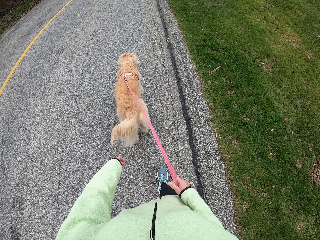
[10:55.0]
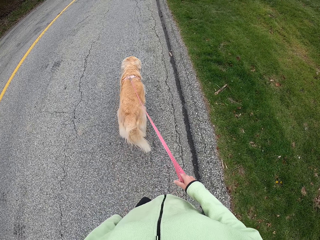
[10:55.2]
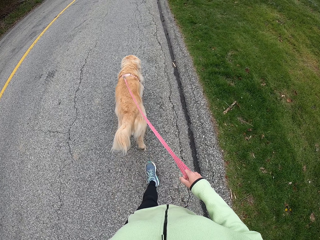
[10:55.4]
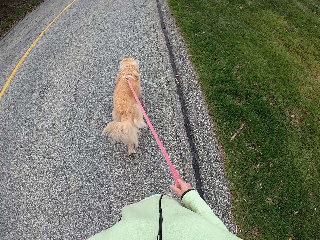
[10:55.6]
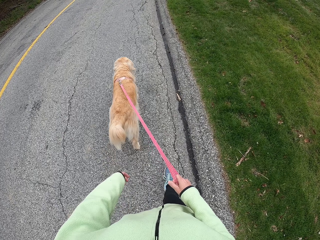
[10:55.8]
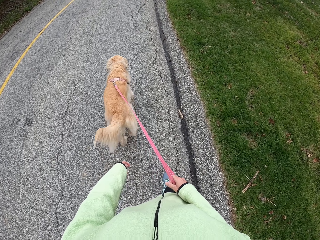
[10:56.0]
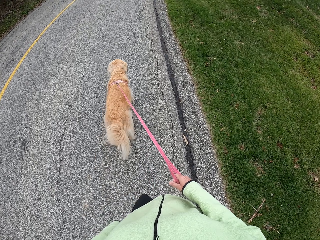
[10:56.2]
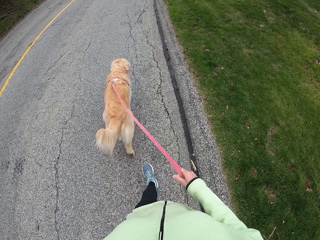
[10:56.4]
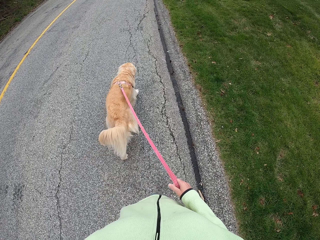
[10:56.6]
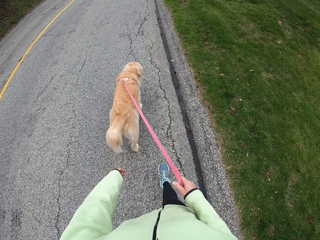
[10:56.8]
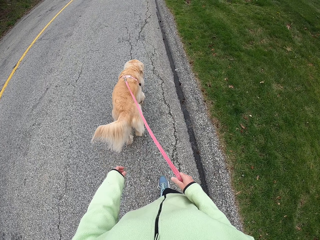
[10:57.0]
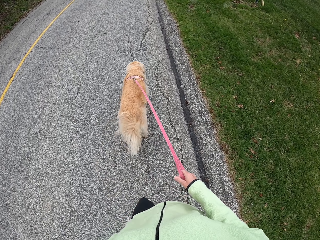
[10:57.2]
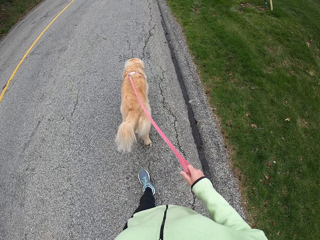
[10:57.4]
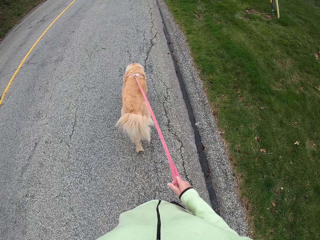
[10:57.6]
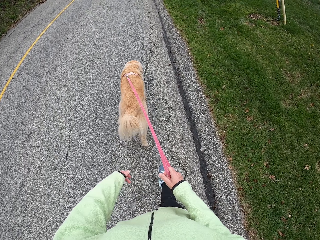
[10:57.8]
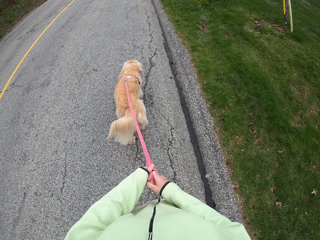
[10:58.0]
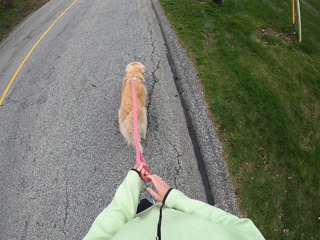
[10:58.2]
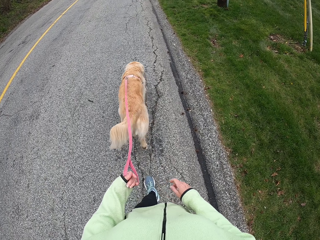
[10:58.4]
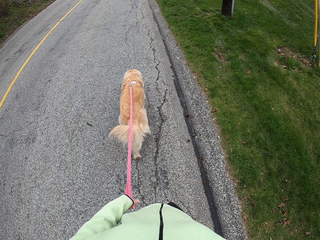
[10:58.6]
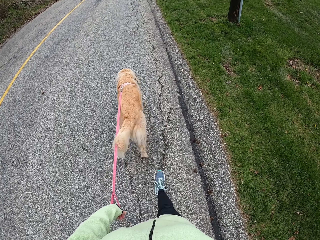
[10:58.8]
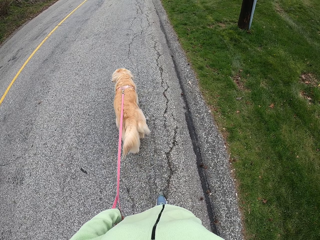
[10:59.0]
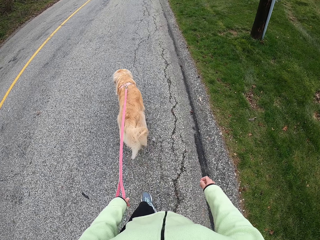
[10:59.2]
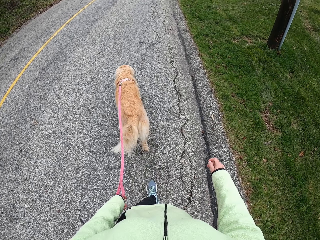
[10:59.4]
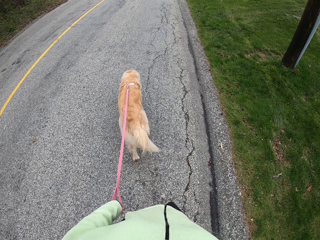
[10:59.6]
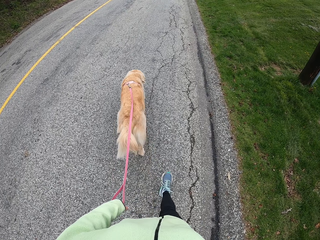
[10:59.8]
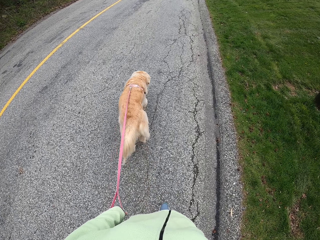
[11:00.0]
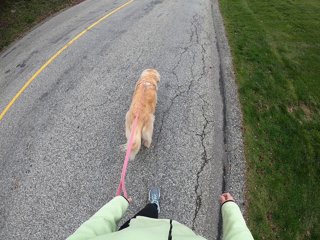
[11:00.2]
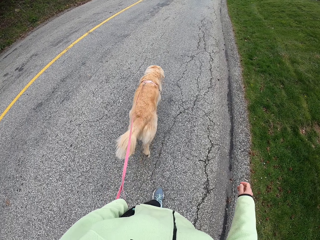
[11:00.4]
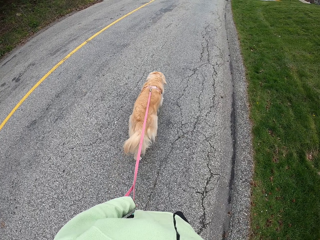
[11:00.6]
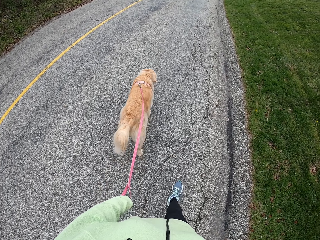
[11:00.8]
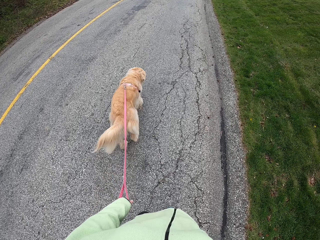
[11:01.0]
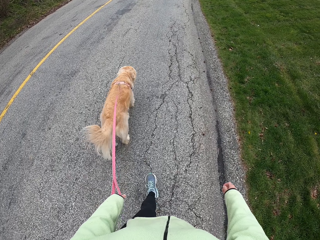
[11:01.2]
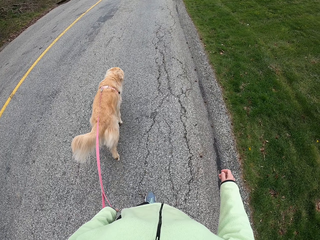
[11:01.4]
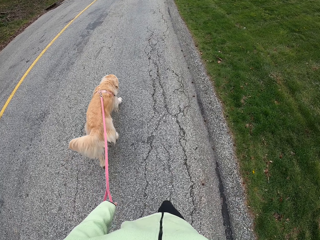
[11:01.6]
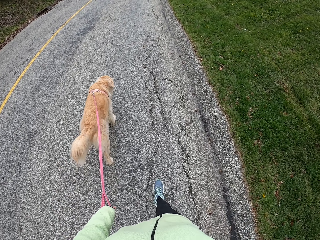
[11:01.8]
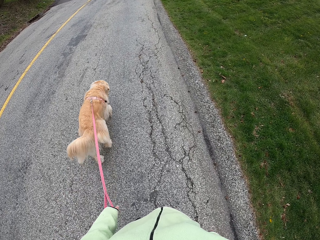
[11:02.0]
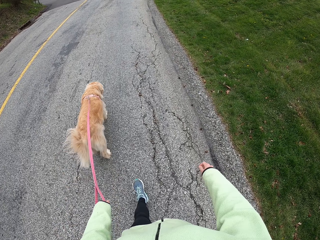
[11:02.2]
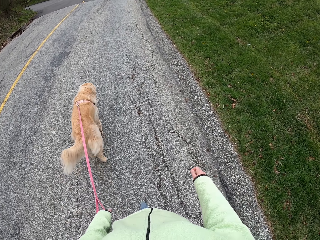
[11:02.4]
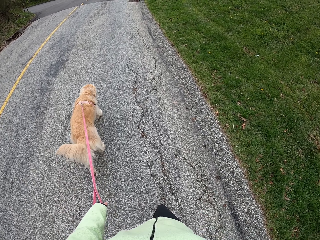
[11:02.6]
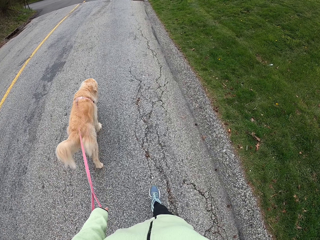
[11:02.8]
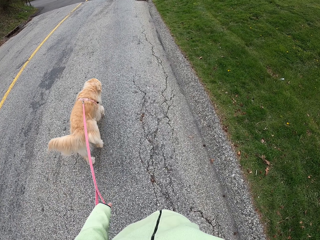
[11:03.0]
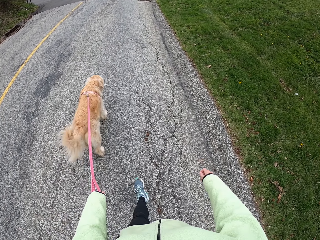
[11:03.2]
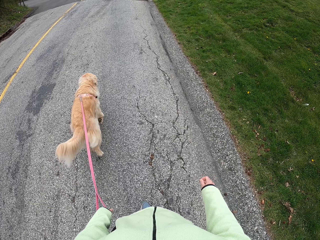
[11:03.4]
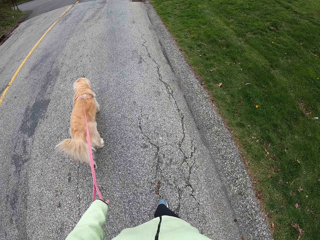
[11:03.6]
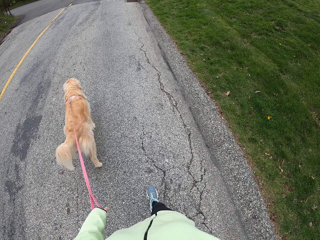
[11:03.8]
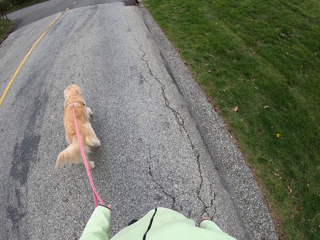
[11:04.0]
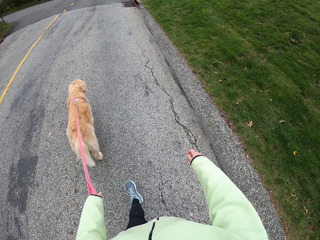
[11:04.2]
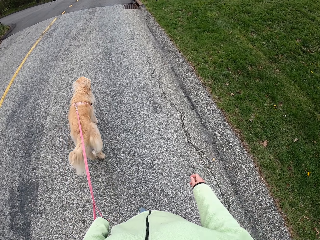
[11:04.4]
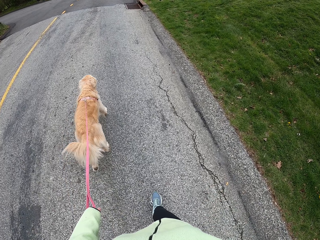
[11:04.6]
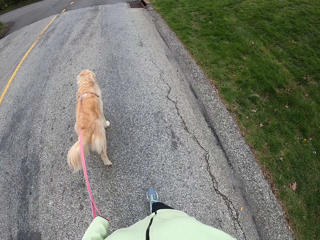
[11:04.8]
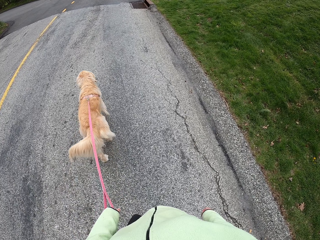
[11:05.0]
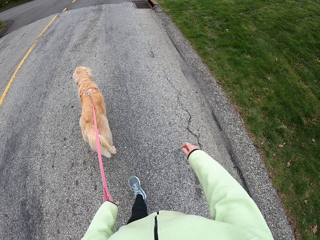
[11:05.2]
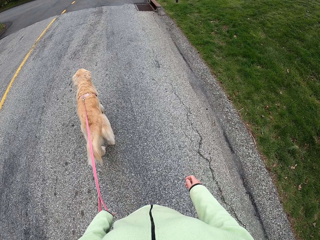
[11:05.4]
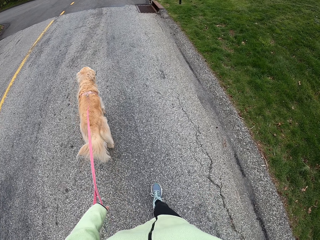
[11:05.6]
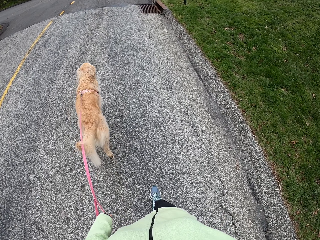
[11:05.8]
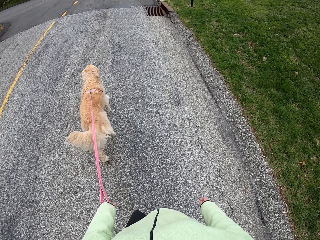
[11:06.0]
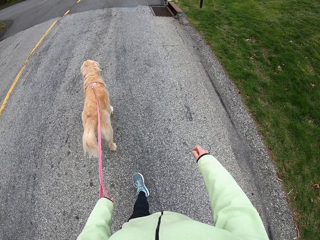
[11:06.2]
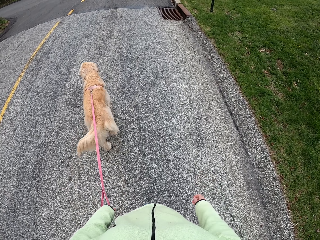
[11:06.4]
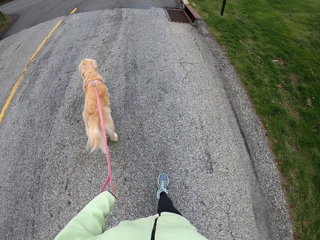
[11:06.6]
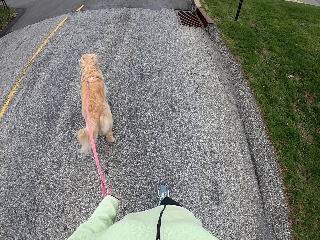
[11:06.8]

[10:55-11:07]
The camera wearer holds the leash of the puppy with the left hand.

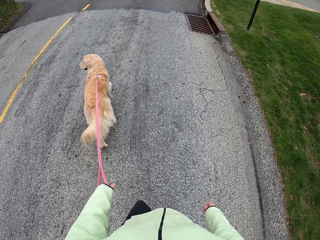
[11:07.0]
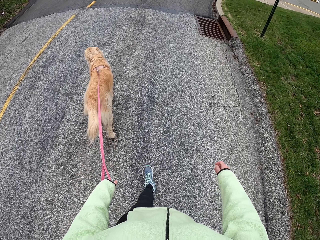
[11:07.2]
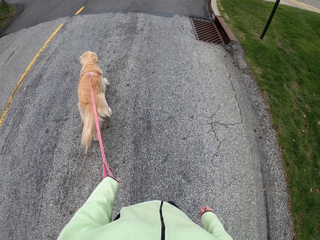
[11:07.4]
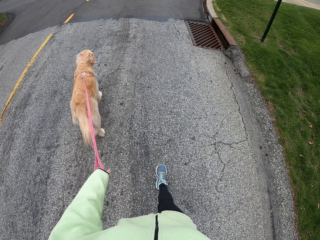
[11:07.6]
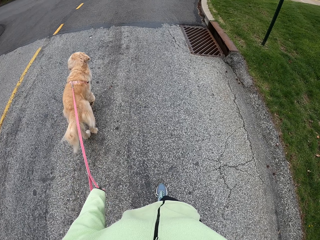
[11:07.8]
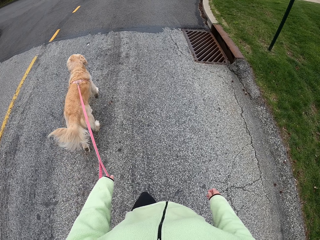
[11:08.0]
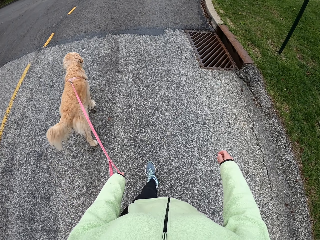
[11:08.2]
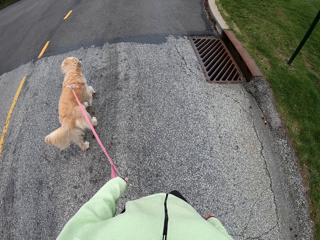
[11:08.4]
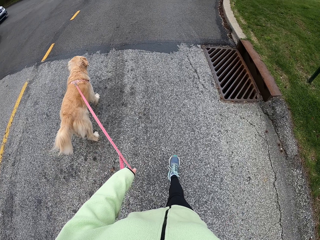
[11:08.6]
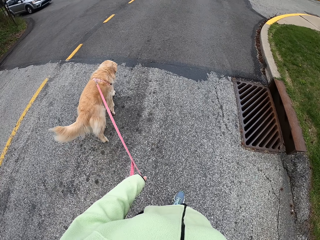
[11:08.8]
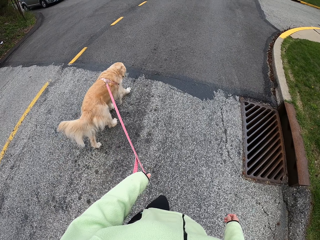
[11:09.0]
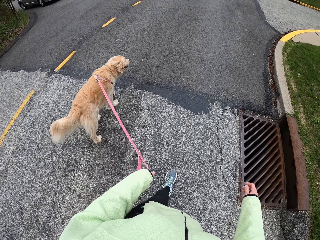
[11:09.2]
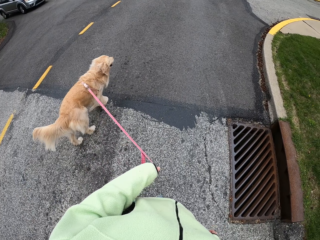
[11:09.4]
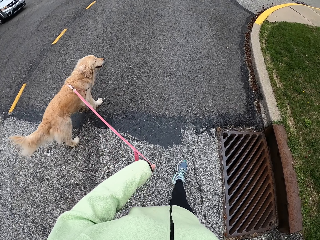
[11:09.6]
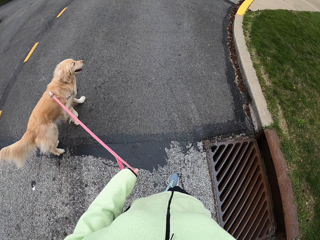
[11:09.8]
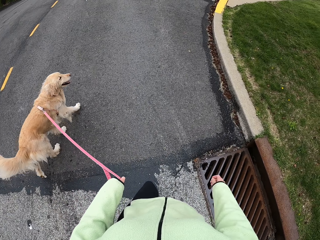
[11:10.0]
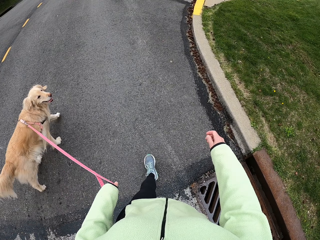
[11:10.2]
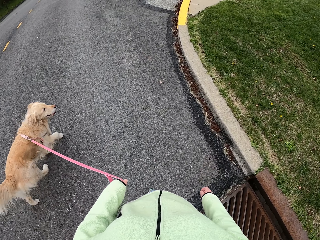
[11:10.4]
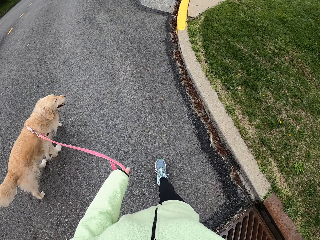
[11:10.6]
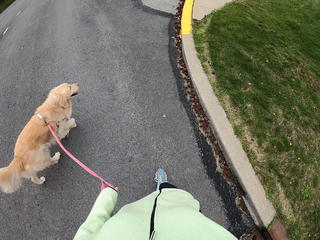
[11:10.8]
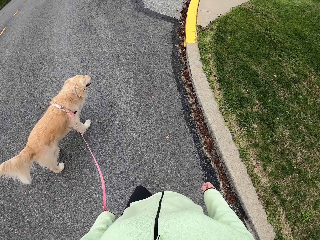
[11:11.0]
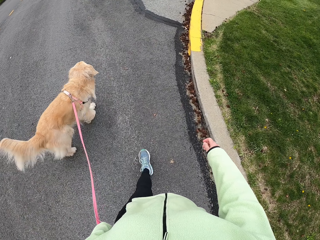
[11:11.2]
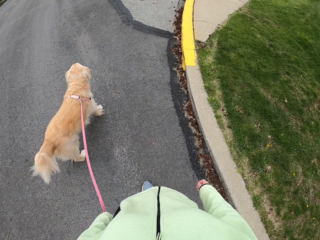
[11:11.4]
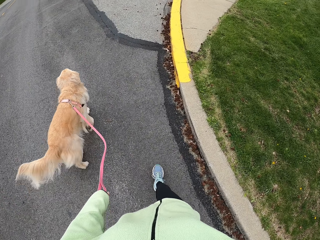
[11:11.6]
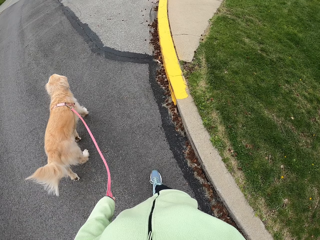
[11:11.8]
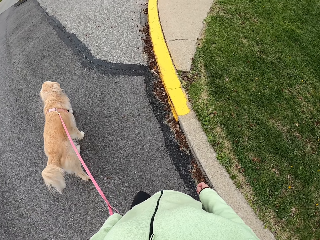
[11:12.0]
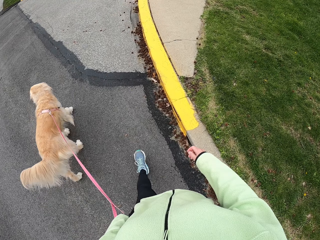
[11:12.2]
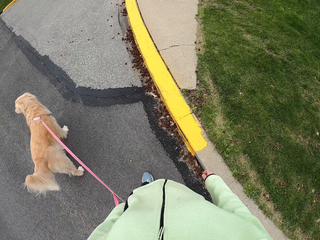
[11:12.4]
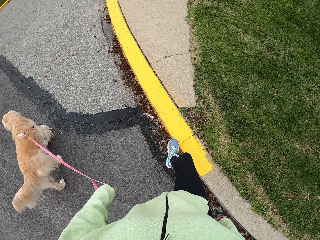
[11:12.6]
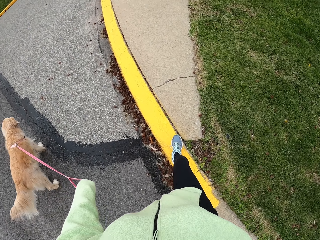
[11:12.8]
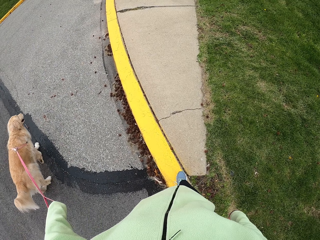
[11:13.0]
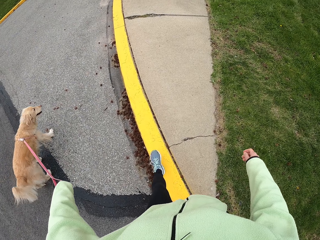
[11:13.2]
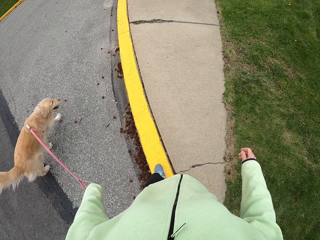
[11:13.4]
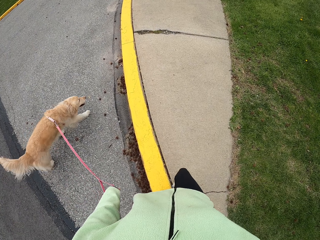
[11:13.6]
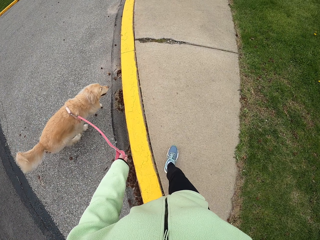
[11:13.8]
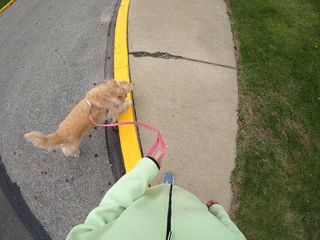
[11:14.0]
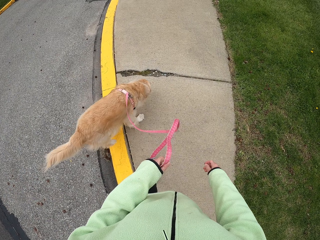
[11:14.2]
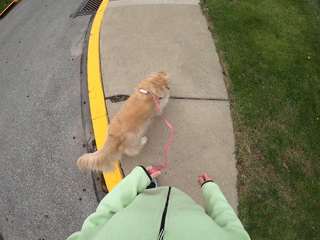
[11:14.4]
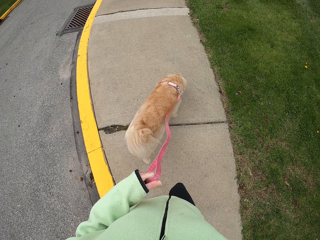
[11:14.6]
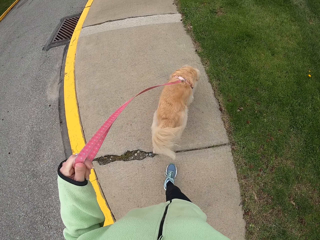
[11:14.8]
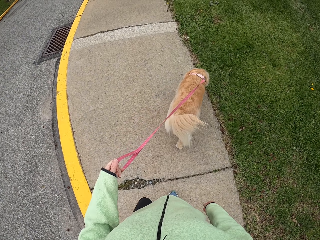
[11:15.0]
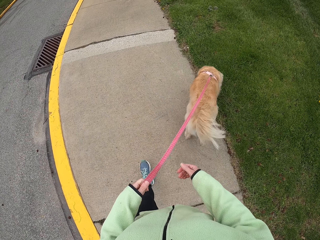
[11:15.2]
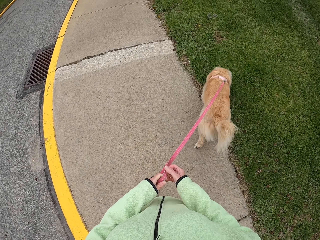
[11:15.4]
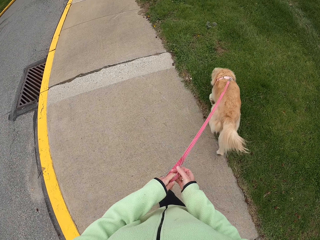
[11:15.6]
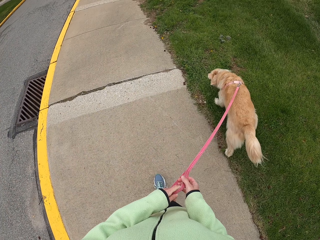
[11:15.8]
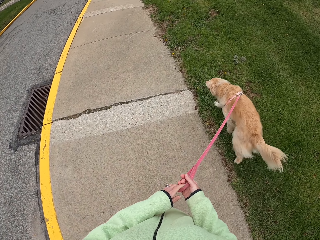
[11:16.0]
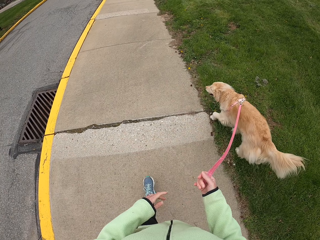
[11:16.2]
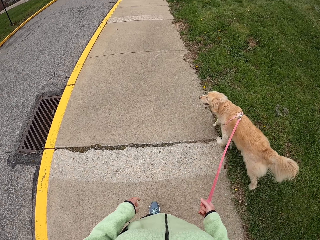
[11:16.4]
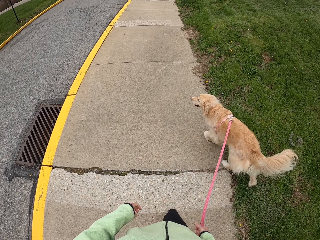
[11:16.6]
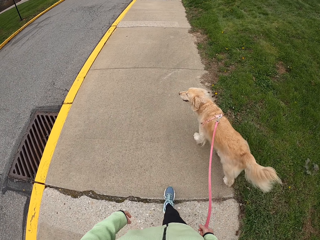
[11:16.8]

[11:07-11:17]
The camera wearer walks on the sidewalks with the puppy. They hold the leash of the puppy with the right hand.
